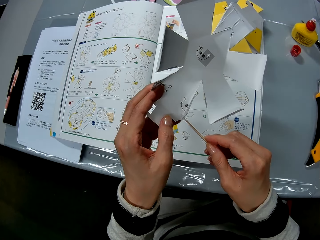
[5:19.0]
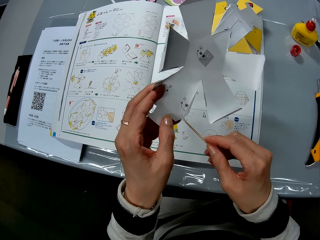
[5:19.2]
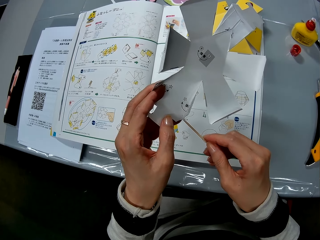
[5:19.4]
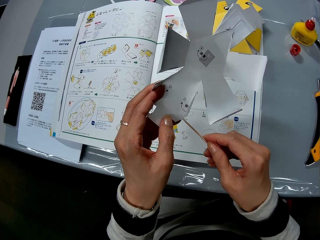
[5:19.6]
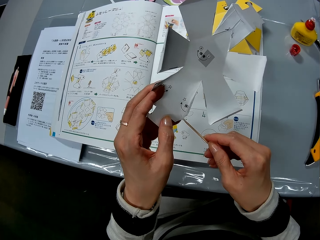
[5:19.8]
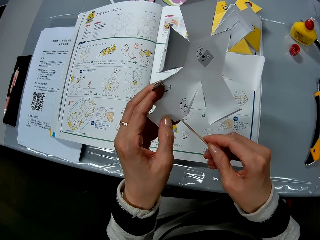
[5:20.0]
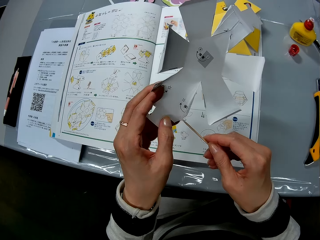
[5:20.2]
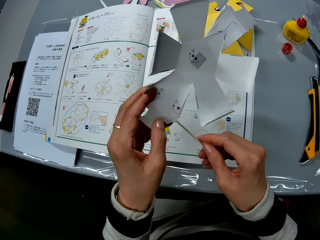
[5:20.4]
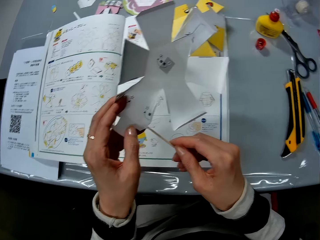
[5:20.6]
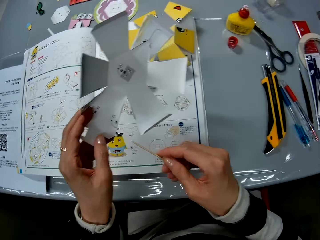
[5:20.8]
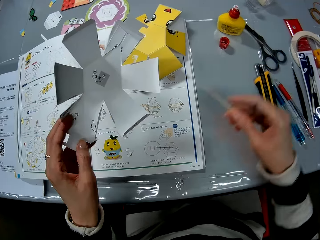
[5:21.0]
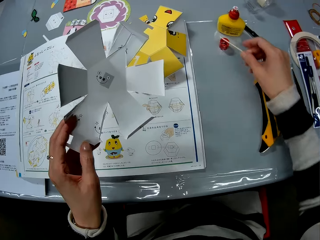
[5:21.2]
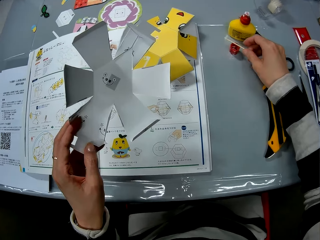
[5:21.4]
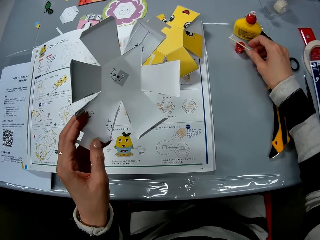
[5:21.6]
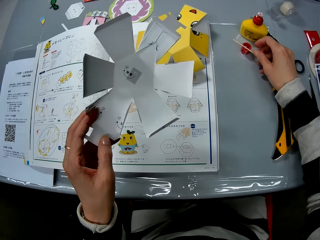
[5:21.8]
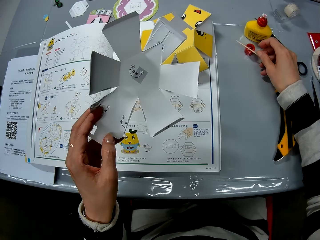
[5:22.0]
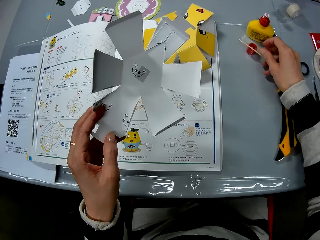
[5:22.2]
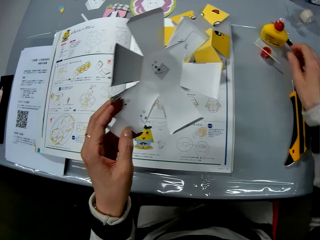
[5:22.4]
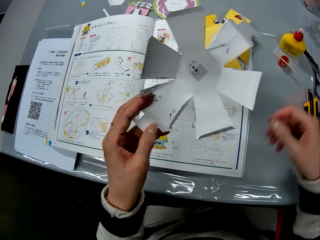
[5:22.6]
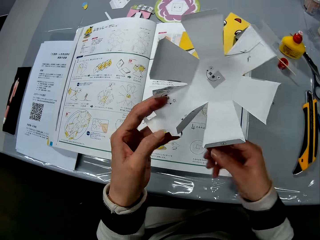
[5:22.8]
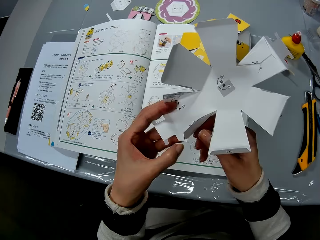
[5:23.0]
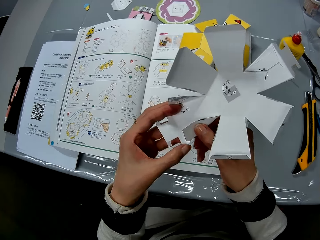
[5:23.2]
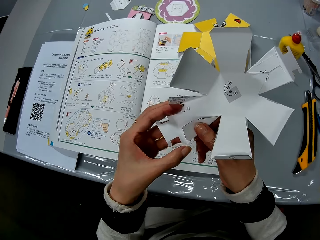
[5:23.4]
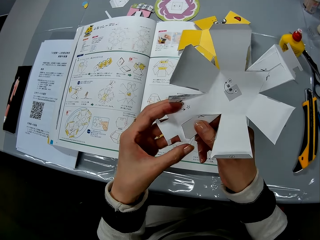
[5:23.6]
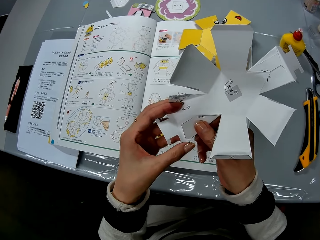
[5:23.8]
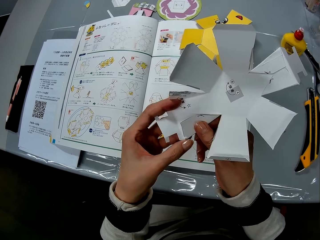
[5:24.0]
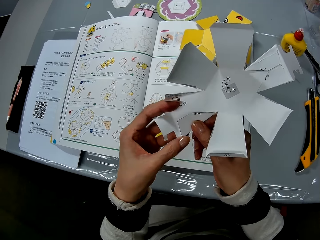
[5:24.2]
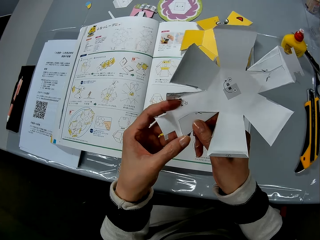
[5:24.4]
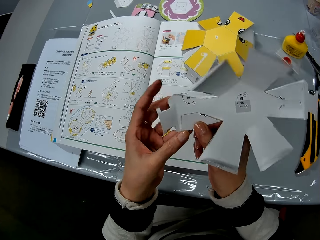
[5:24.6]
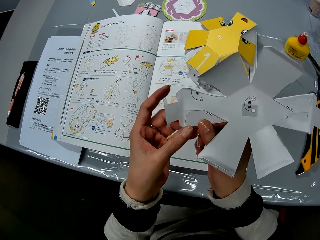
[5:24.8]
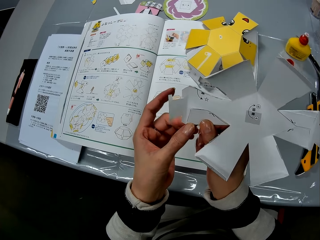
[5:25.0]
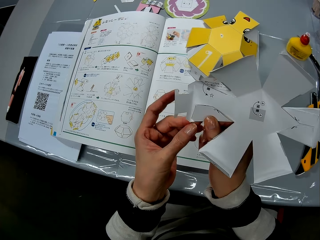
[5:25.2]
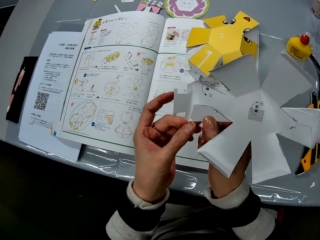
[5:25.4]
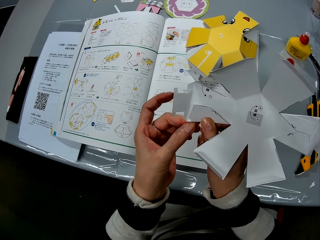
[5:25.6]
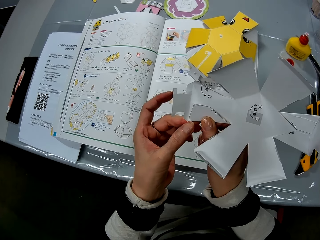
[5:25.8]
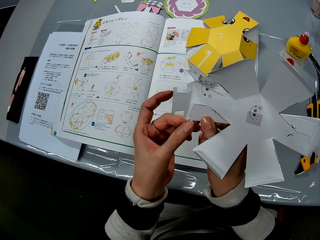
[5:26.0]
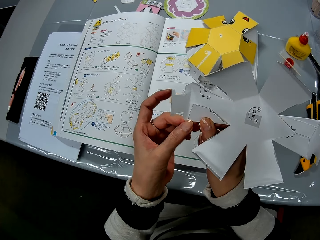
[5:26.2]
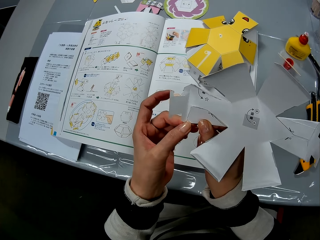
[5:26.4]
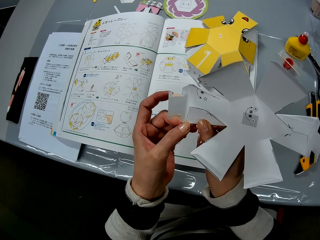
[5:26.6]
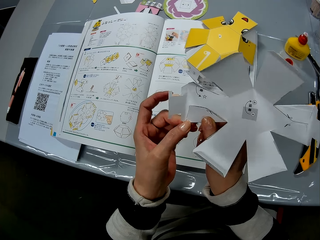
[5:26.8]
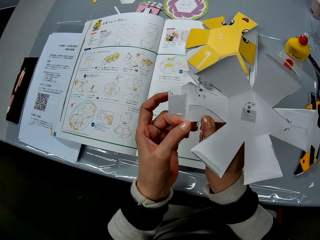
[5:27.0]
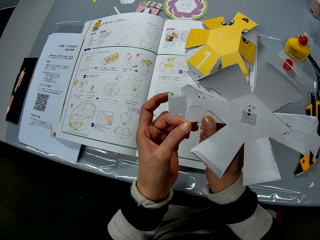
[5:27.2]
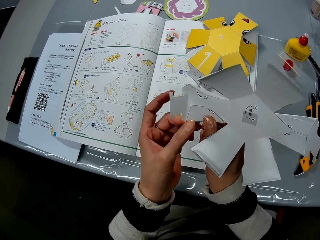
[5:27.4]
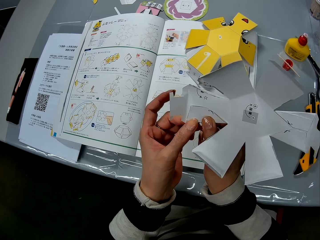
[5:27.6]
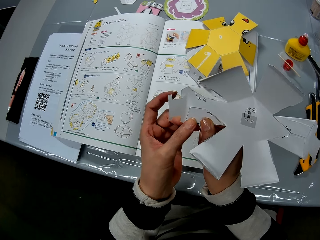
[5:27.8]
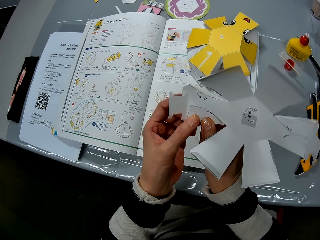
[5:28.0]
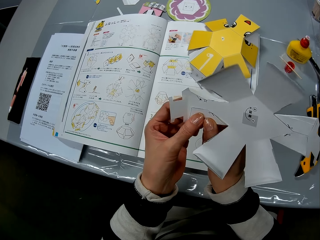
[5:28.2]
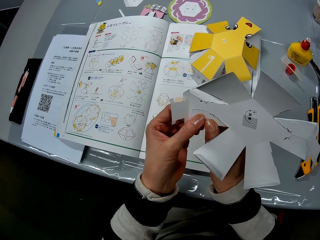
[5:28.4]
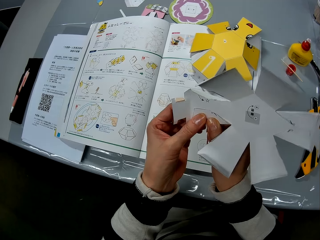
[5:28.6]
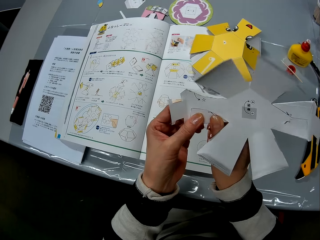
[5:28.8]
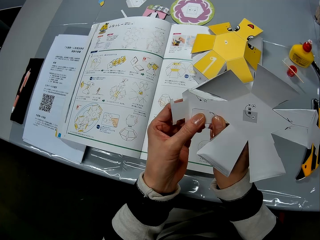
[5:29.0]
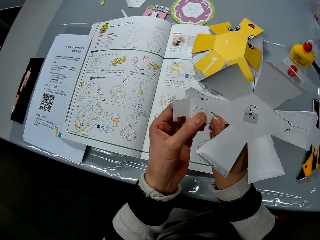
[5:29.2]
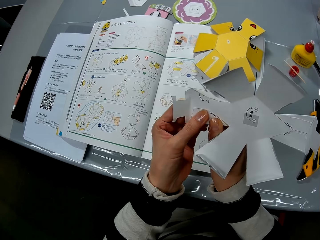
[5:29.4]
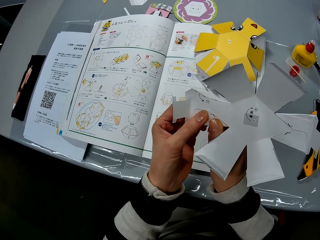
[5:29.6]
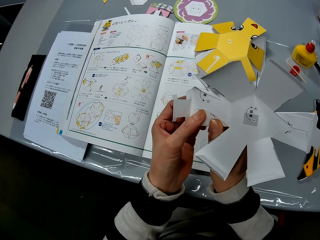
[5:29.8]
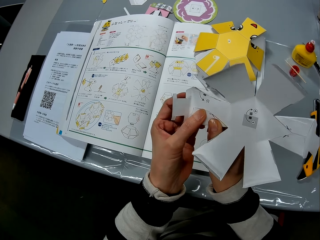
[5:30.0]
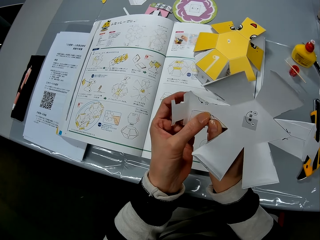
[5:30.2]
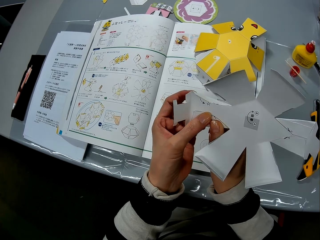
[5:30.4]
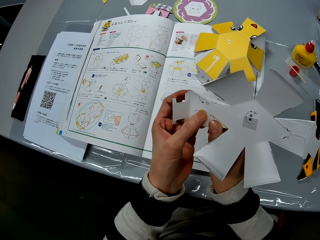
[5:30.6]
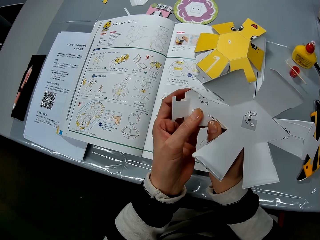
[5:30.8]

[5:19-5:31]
The camera wearer drops the stick on the glue bottle cap. She folds the flaps of the craft paper with her hands.

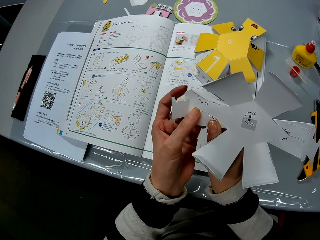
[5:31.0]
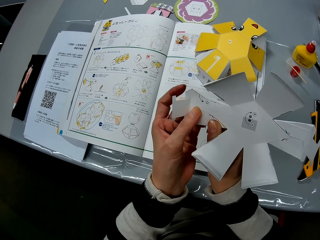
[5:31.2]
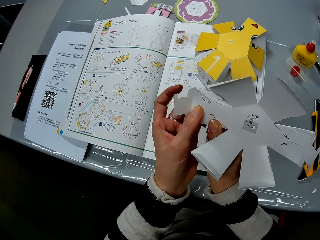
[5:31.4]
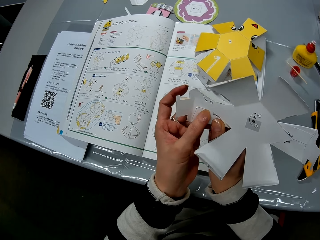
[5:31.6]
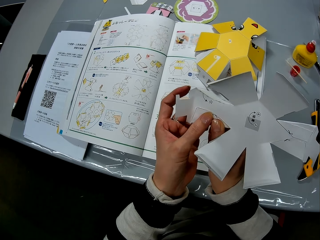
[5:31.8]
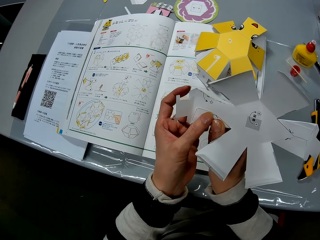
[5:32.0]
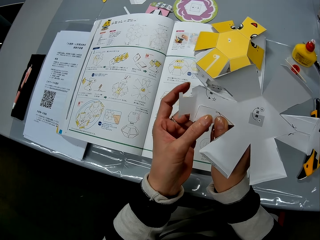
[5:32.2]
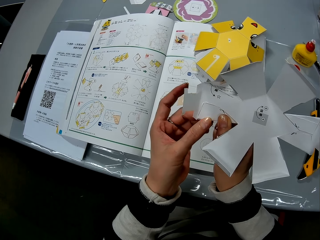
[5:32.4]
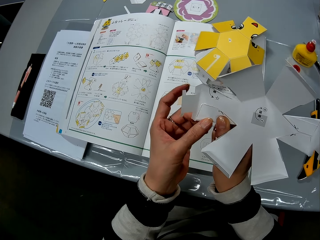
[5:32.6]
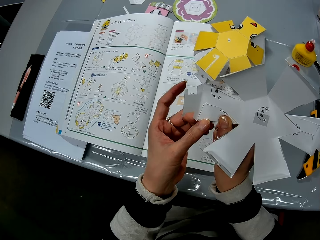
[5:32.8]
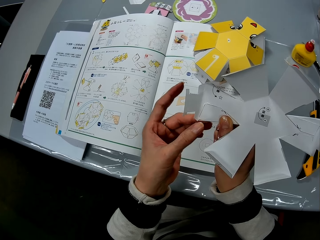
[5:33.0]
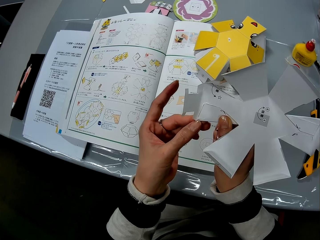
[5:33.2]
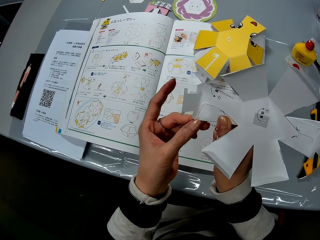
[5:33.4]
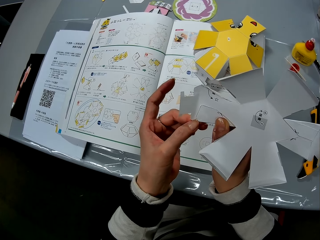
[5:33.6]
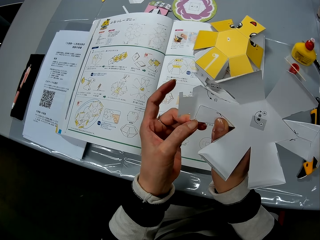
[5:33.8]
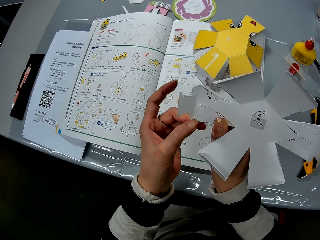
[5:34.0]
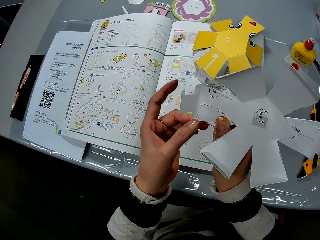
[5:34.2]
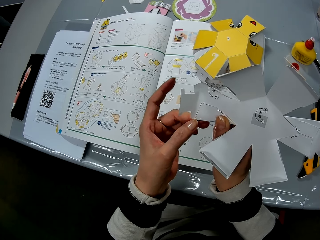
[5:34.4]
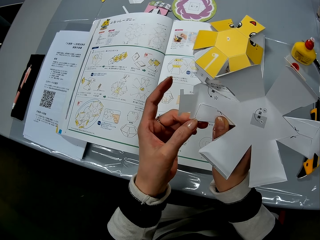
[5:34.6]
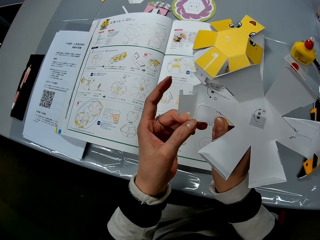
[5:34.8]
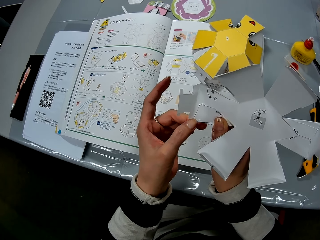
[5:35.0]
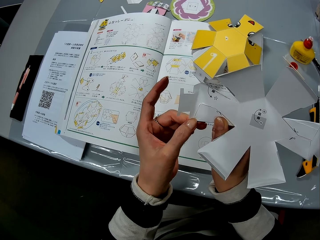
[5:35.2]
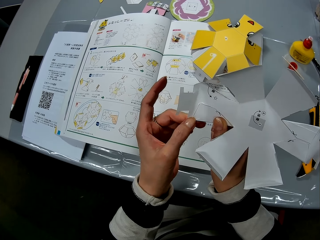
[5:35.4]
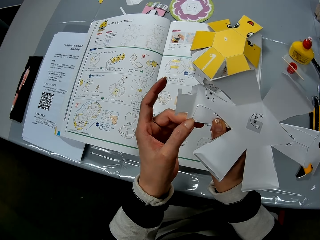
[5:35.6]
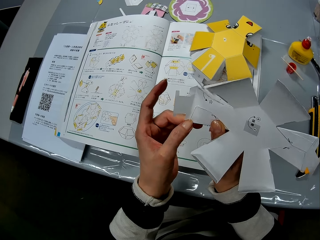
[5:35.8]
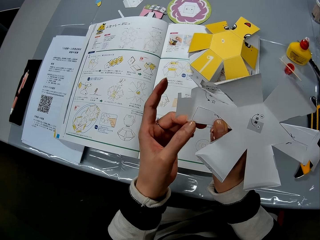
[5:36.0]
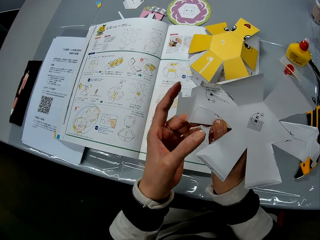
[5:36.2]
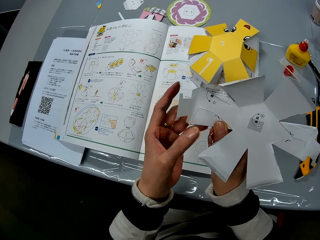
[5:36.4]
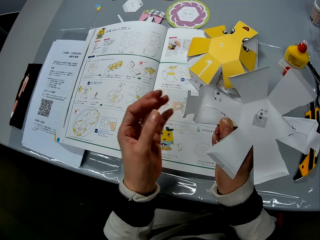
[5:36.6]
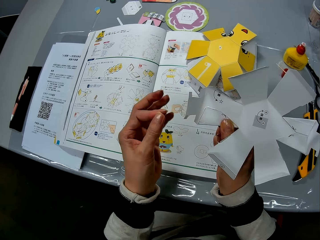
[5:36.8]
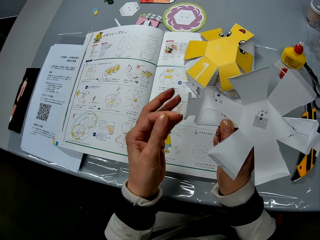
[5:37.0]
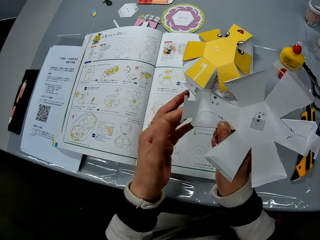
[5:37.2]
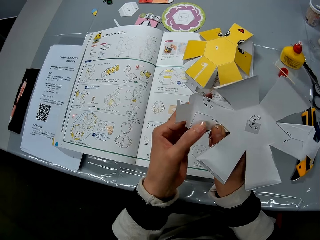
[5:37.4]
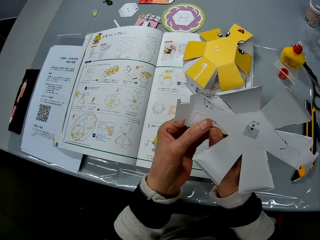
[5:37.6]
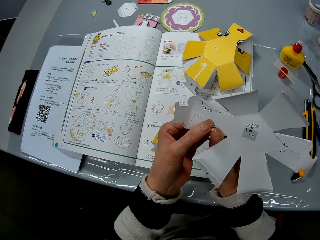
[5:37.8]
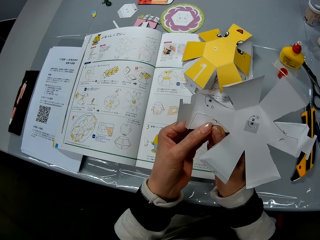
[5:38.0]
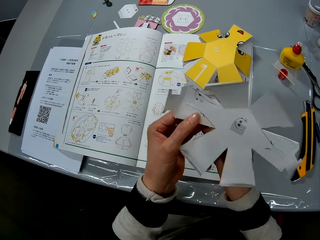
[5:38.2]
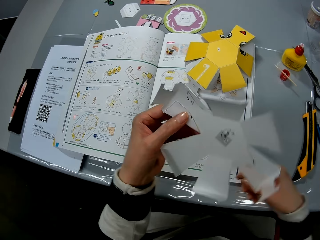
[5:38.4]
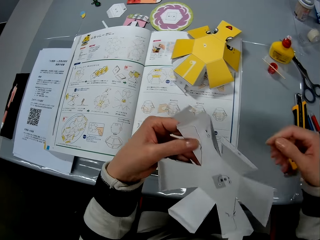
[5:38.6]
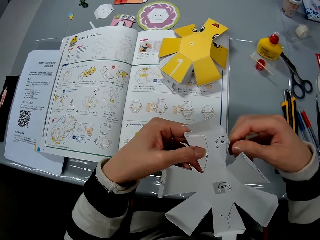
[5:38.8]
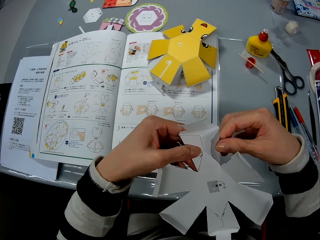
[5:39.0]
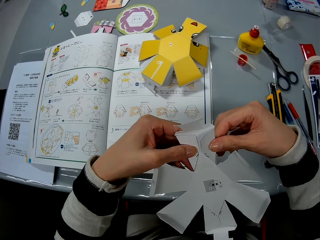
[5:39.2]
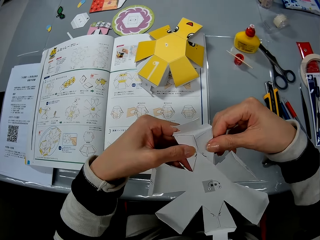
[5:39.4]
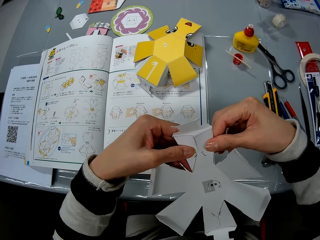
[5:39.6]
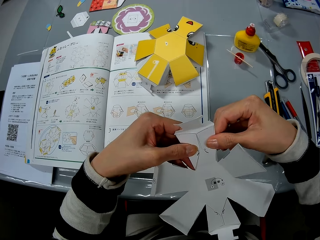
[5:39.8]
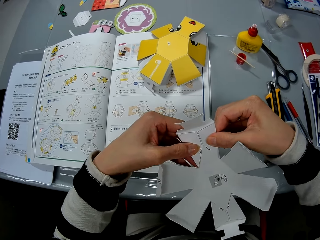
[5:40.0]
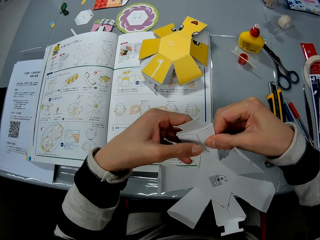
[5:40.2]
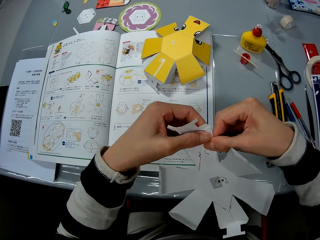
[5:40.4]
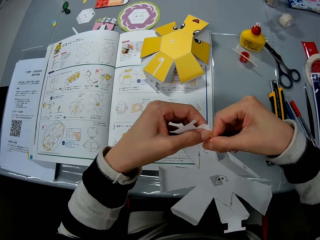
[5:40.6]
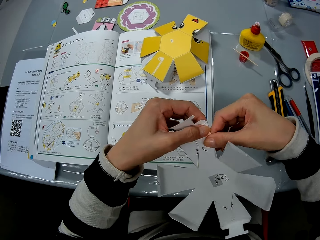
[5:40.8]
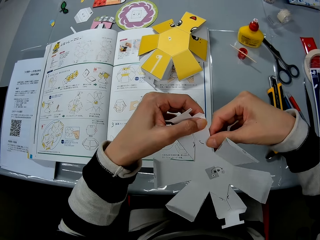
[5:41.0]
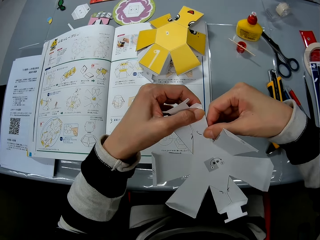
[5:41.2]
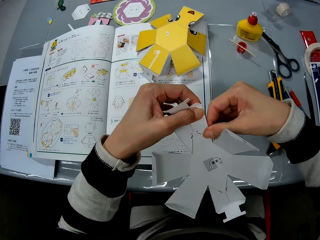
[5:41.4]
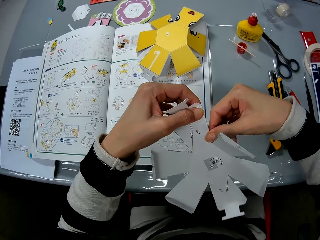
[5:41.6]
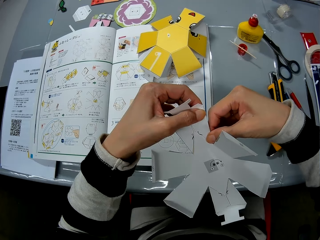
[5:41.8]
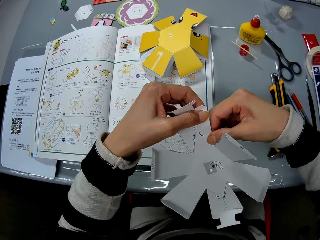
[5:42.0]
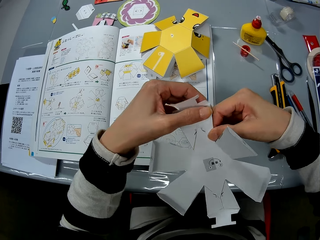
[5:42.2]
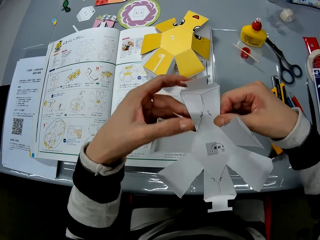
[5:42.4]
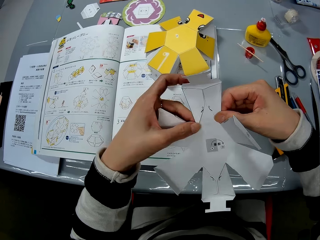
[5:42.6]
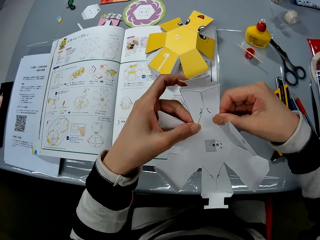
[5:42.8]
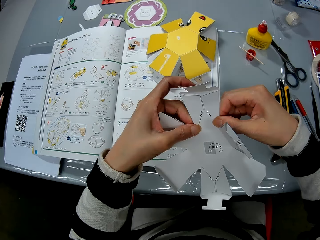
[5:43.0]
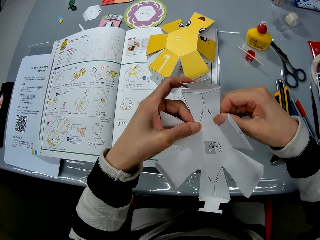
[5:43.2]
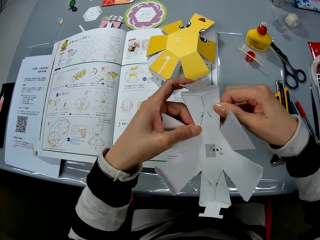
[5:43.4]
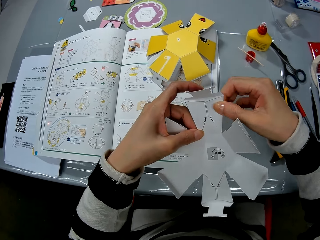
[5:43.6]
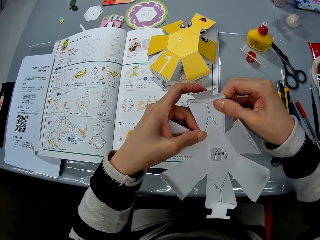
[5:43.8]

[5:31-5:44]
The camera wearer turns the craft paper in her hands and folds the flaps of the craft paper with her hands.
